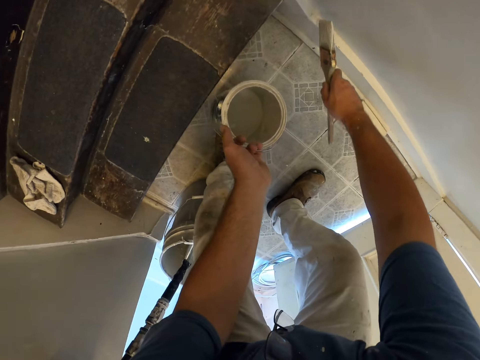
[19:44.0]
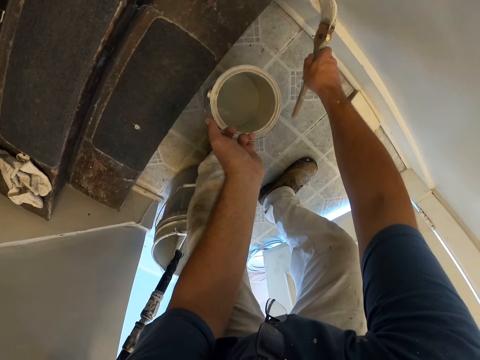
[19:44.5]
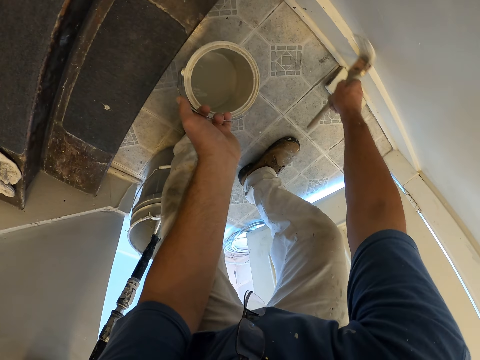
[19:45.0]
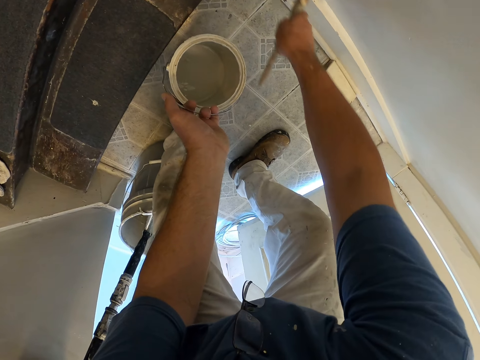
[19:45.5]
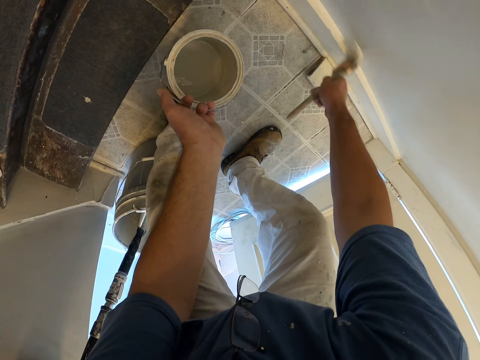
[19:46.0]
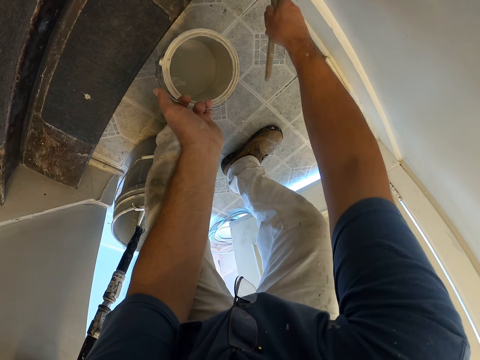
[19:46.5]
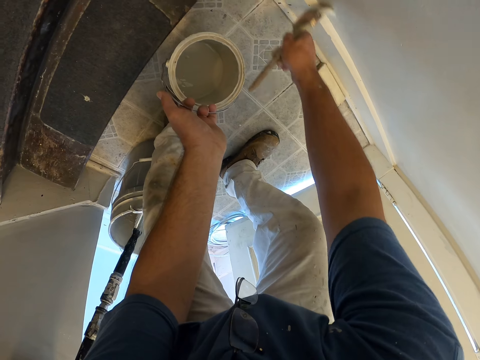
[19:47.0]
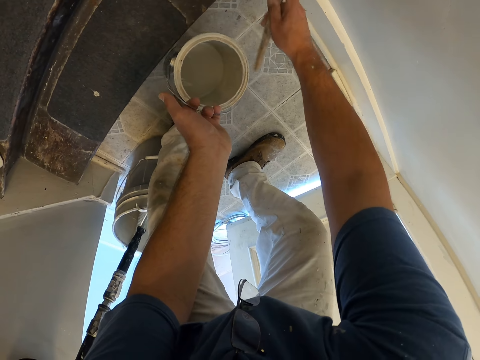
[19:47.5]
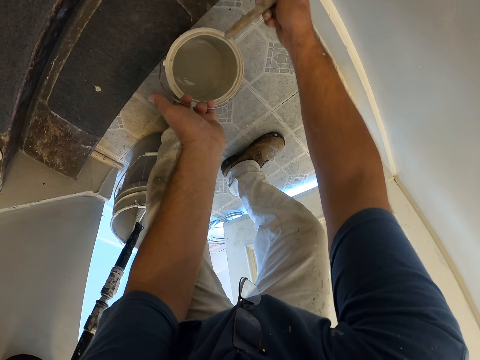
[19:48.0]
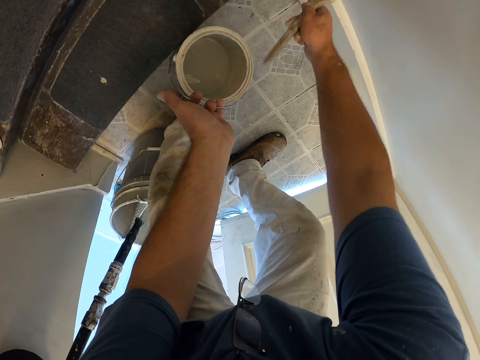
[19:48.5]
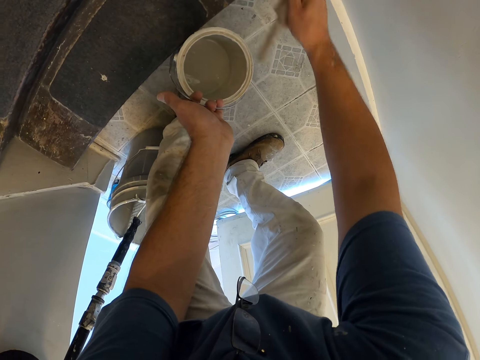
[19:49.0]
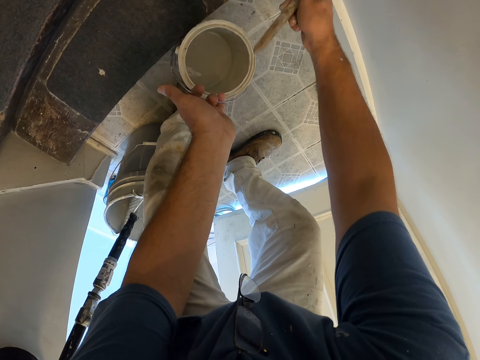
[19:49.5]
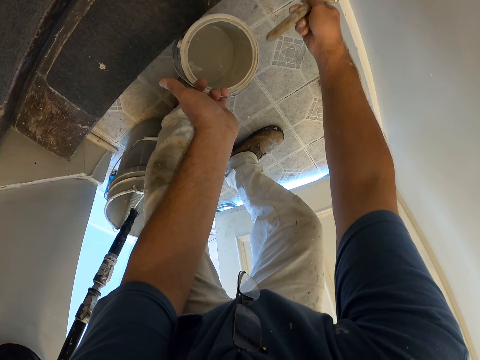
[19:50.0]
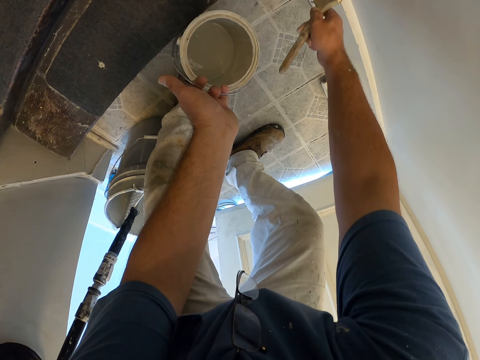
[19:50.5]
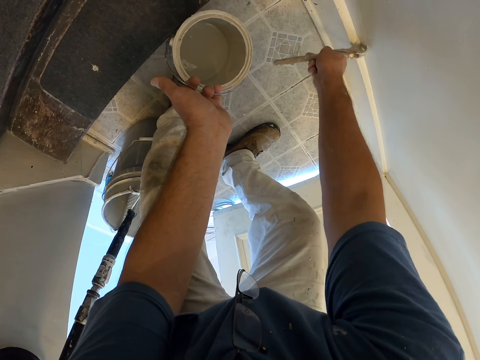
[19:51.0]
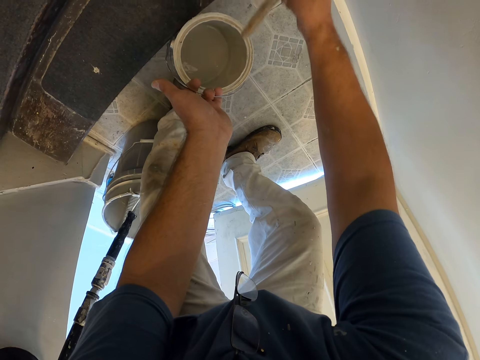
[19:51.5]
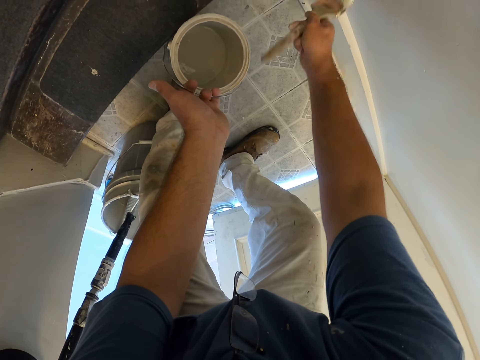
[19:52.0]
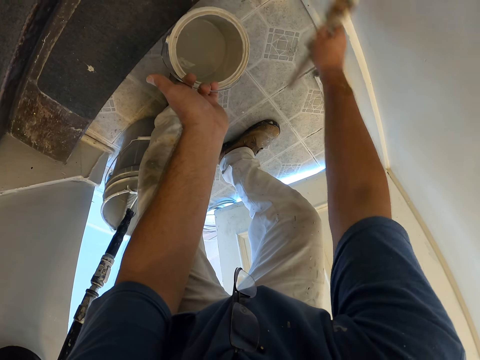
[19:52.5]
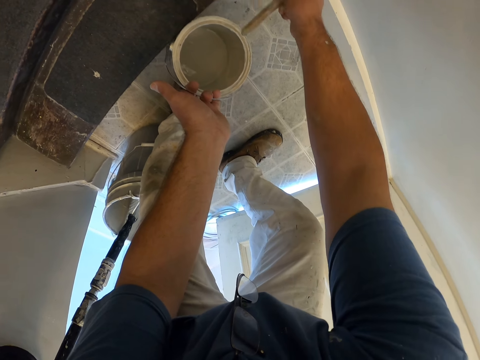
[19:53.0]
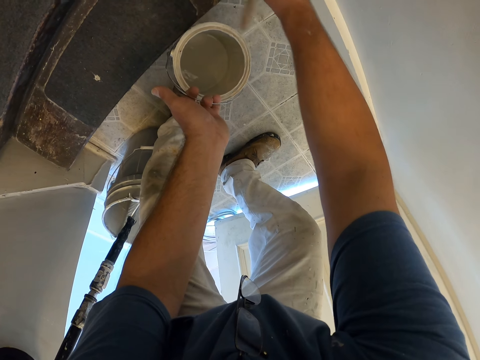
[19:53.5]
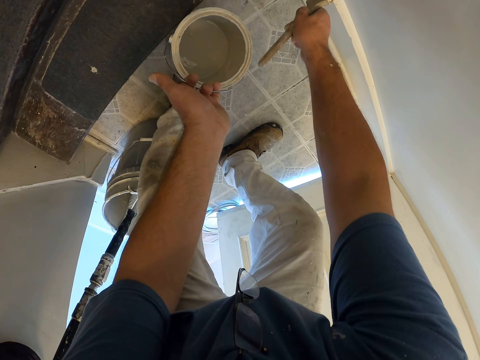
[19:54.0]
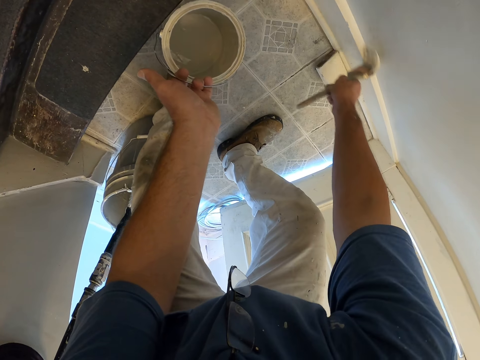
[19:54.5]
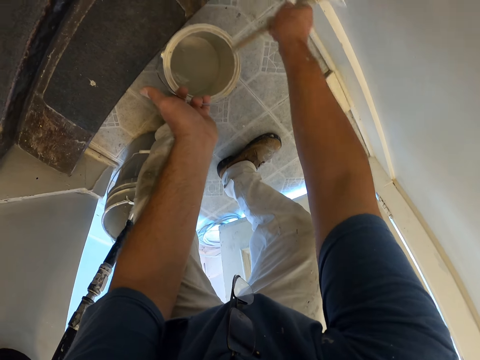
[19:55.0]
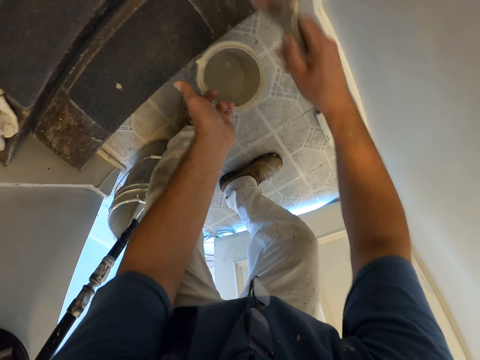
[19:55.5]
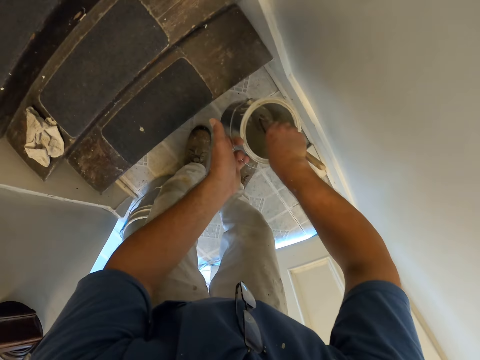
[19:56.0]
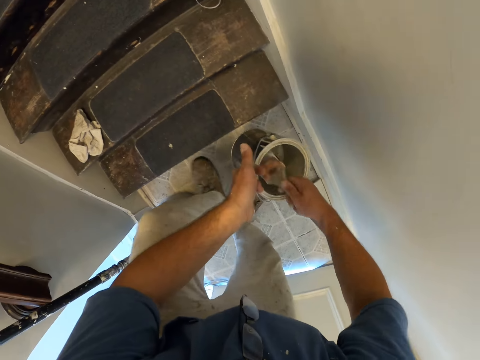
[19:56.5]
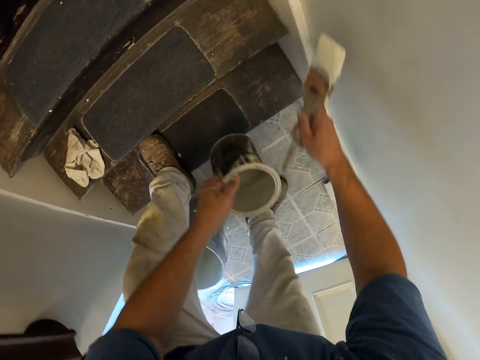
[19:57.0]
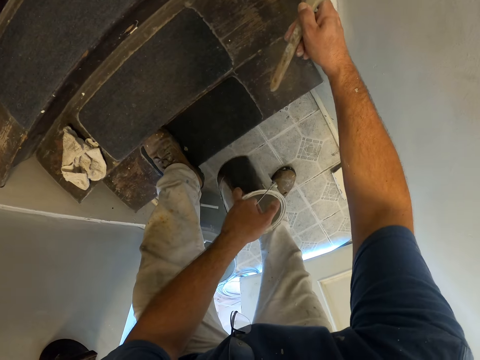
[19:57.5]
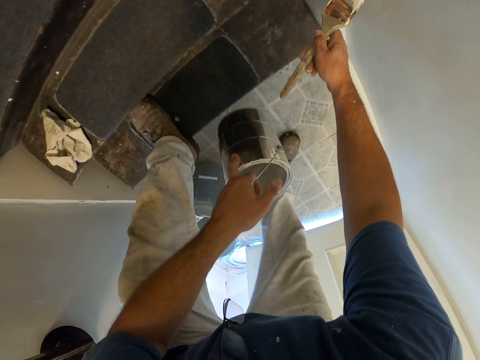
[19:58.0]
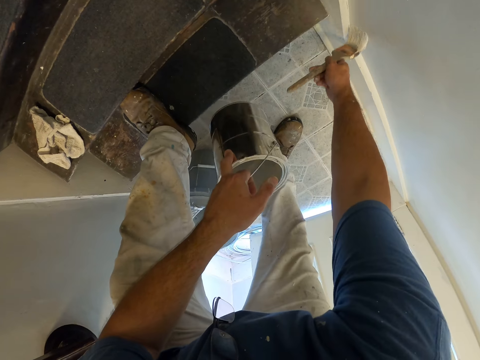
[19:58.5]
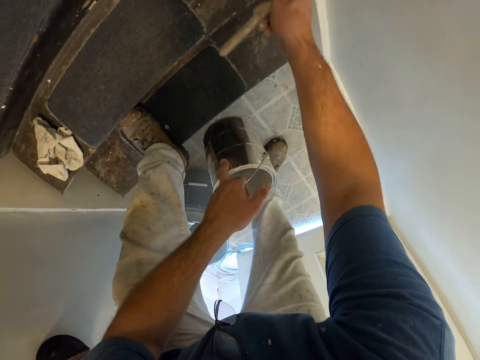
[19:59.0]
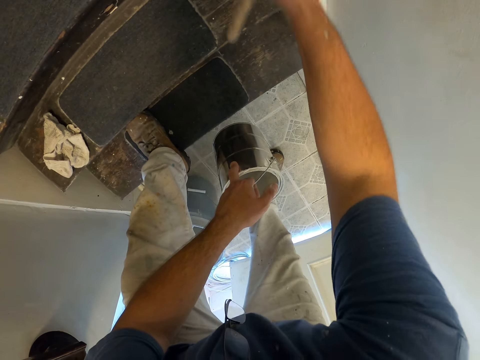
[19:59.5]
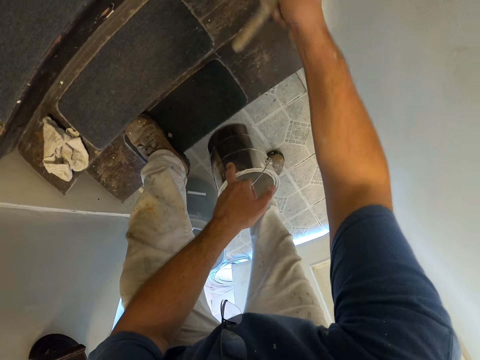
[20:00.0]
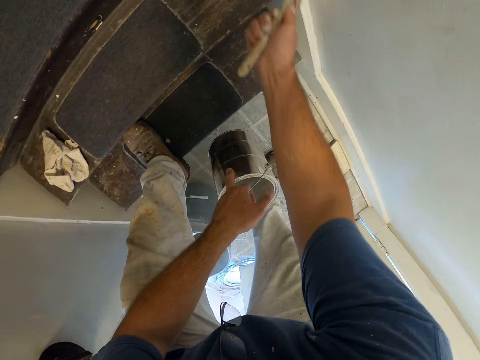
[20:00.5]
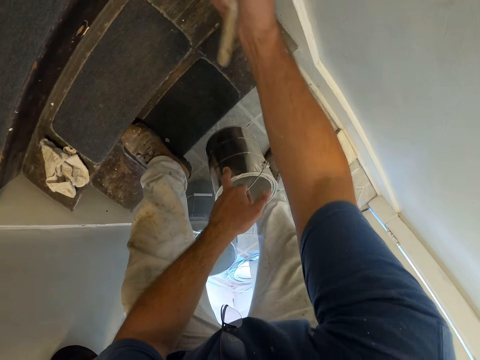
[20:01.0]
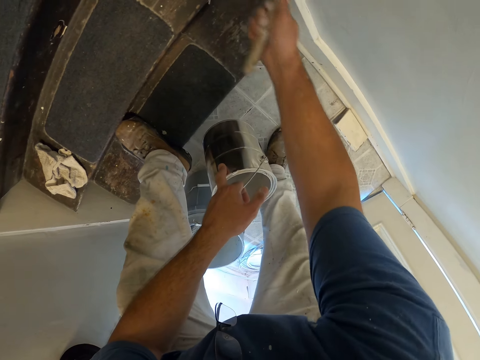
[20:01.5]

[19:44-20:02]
The camera wearer paints the wall with the paint brush. He takes some paint from the paint can with the paint brush. He moves his leg. He paints the wall with the paint brush.

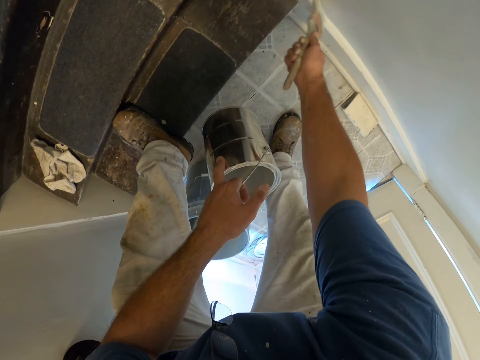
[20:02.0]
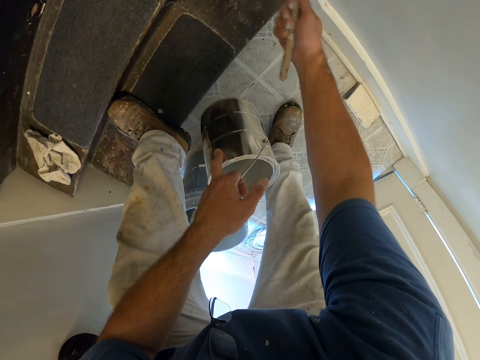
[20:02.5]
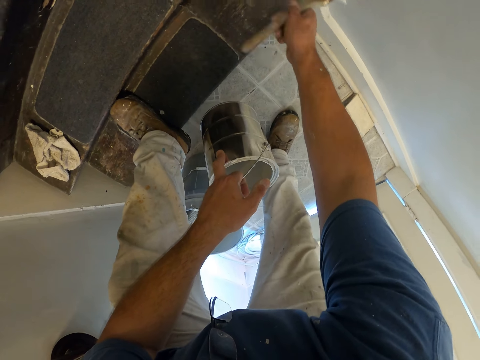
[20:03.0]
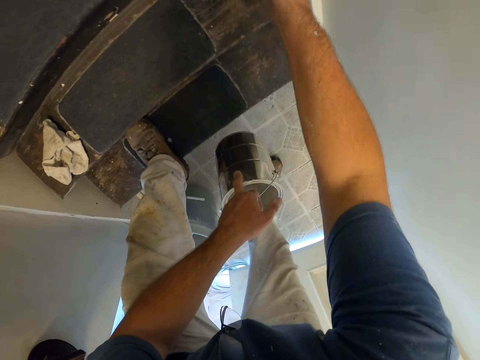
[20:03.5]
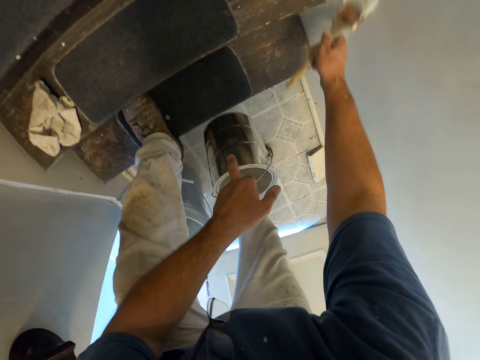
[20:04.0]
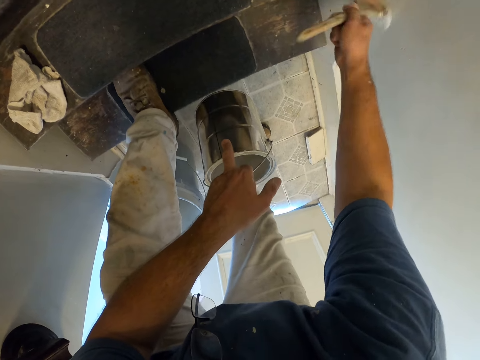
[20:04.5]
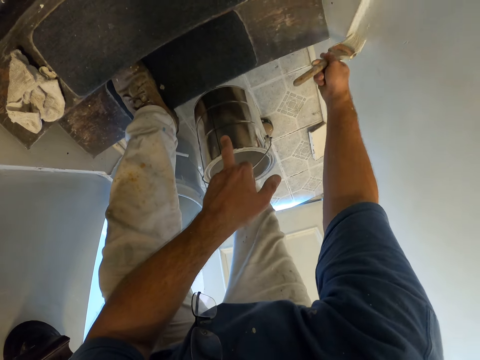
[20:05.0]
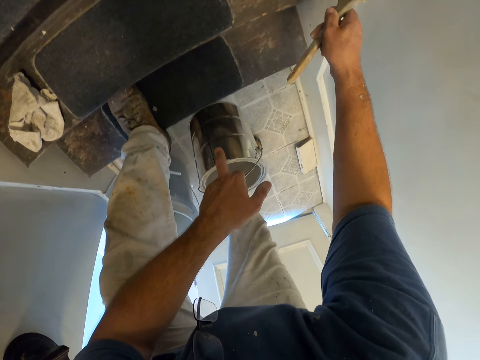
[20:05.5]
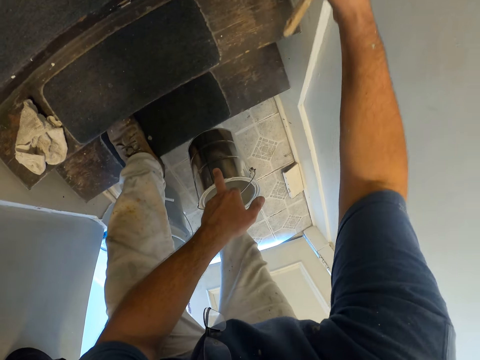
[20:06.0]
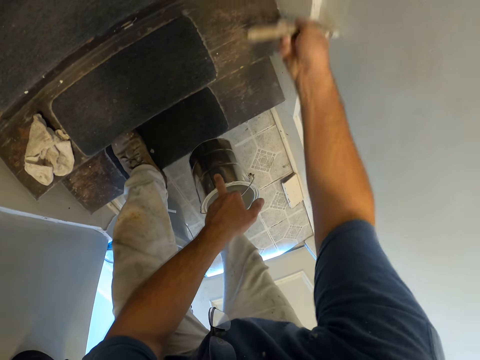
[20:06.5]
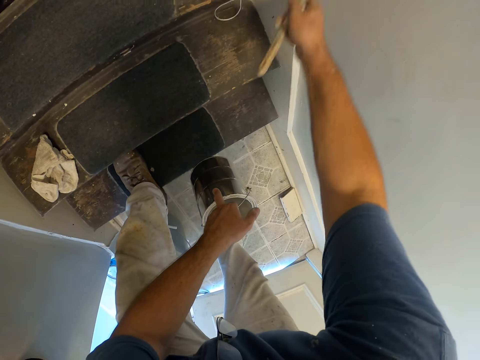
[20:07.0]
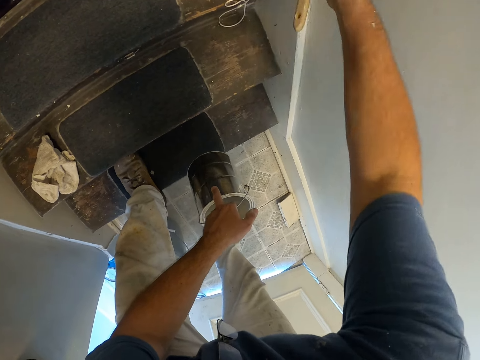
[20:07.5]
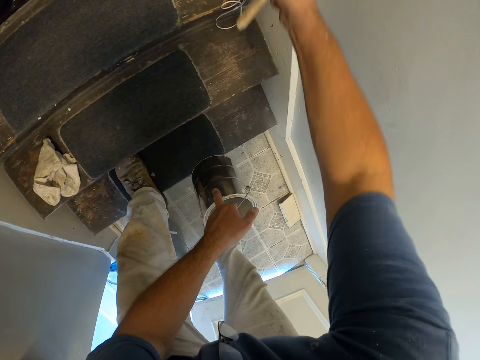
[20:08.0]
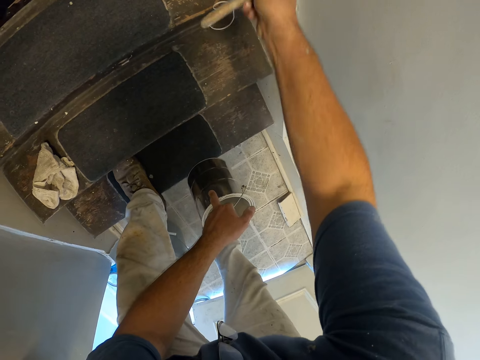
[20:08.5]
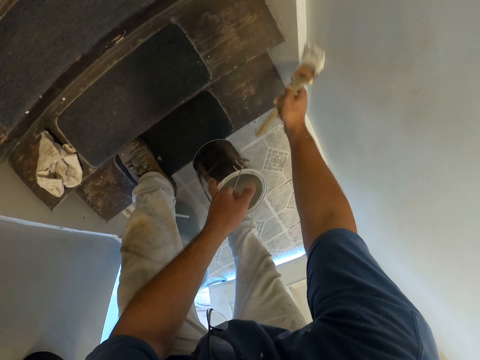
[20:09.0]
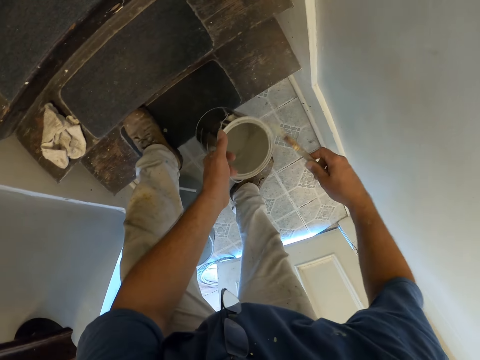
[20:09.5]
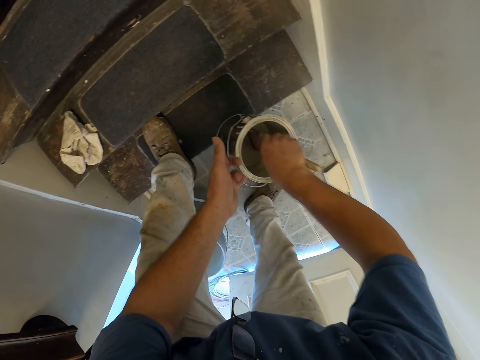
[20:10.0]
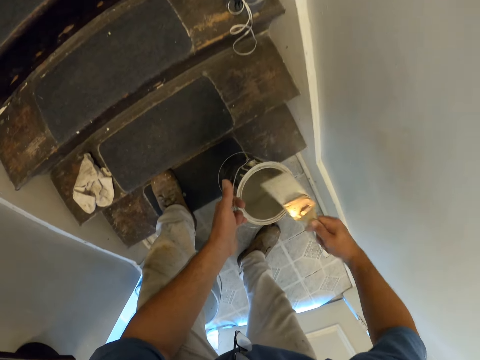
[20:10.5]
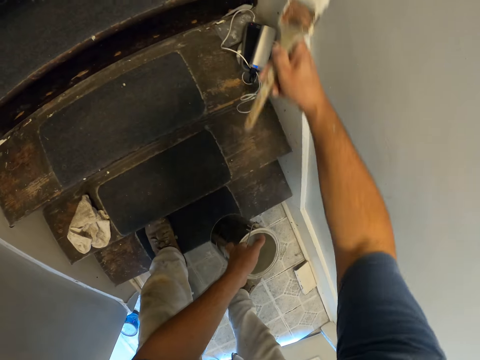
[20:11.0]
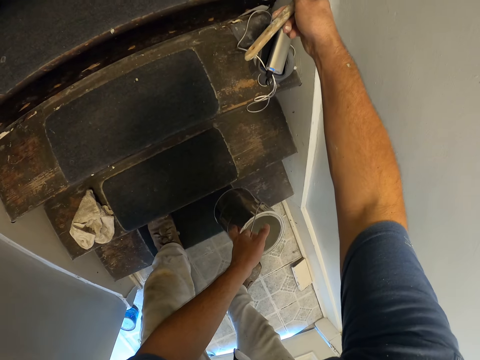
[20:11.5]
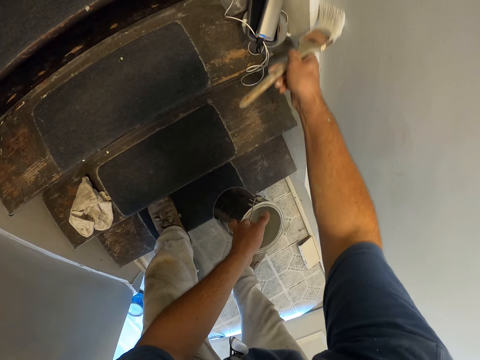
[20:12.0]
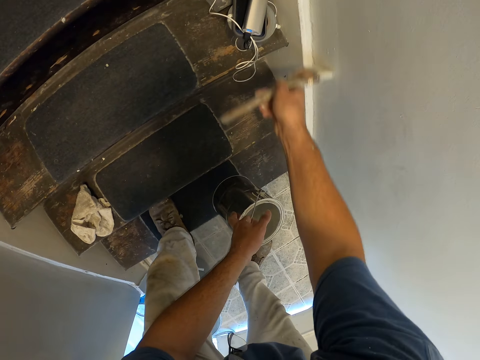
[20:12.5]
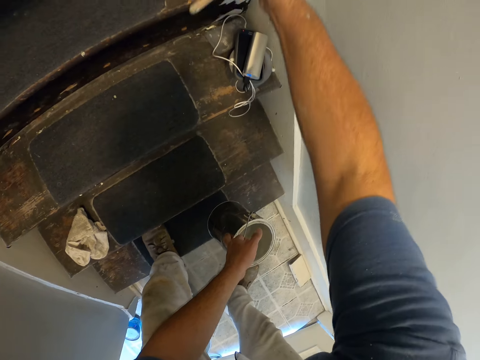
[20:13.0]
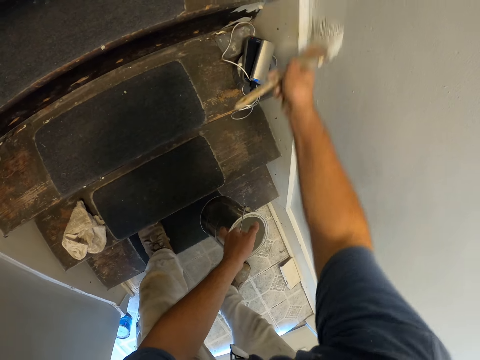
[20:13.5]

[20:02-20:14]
The camera wearer takes some paint from the paint can with the paint brush. They paint the wall with the paint brush.
